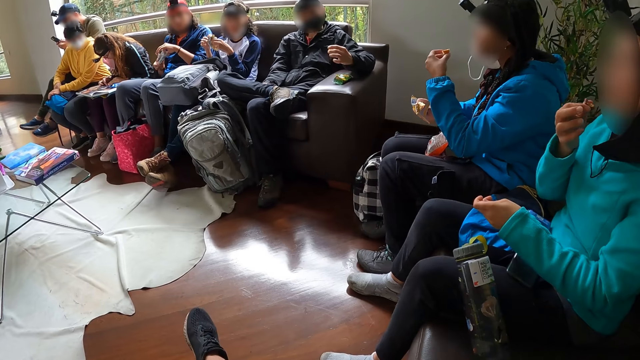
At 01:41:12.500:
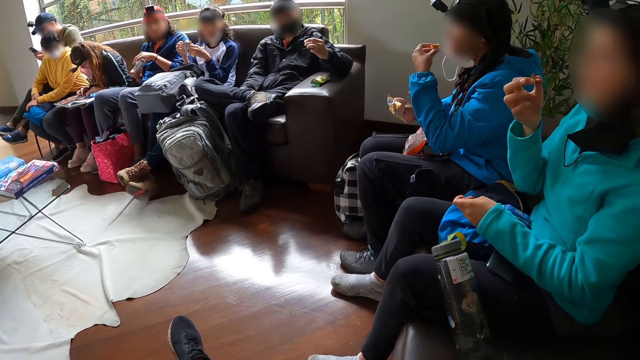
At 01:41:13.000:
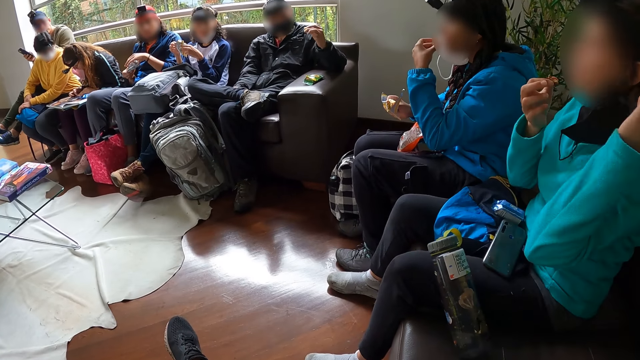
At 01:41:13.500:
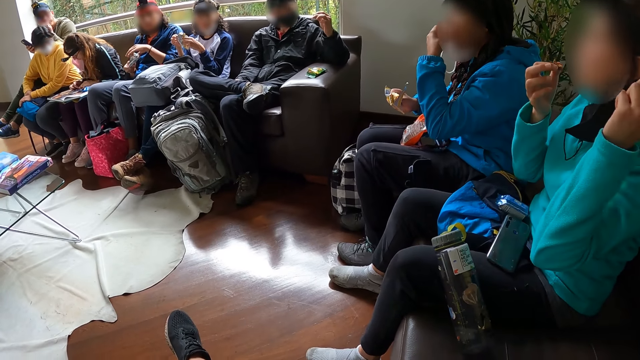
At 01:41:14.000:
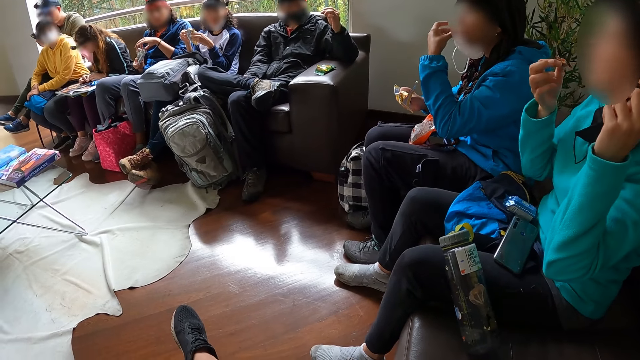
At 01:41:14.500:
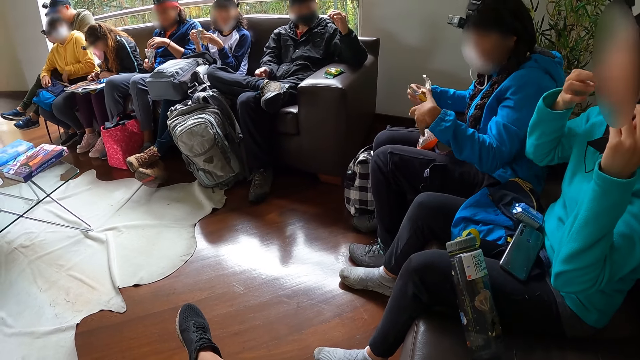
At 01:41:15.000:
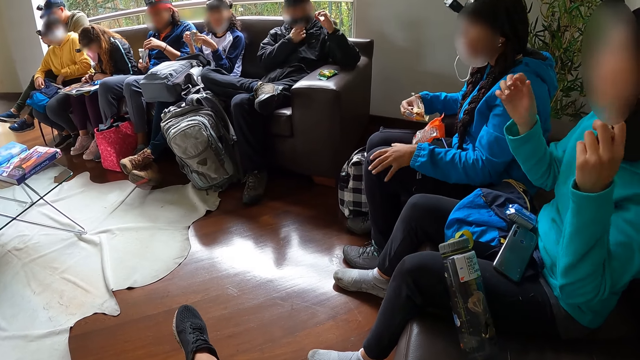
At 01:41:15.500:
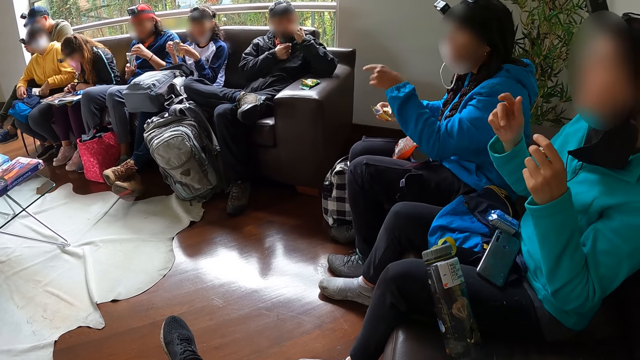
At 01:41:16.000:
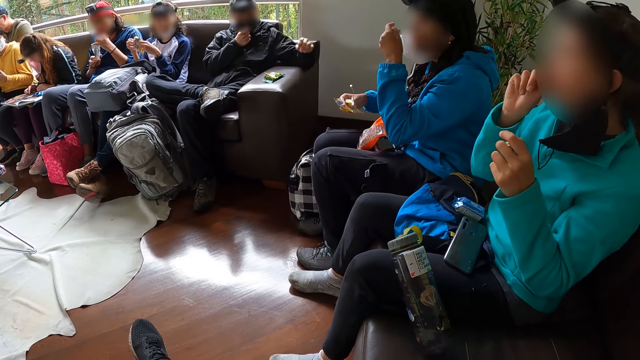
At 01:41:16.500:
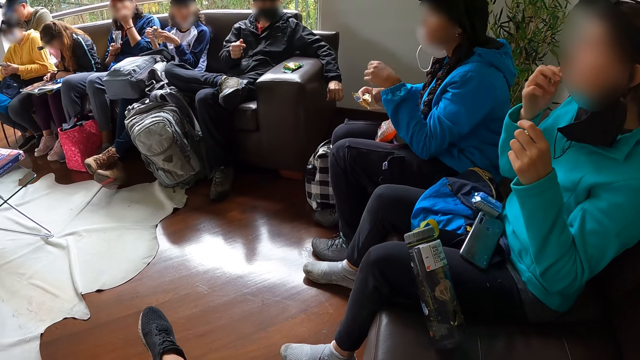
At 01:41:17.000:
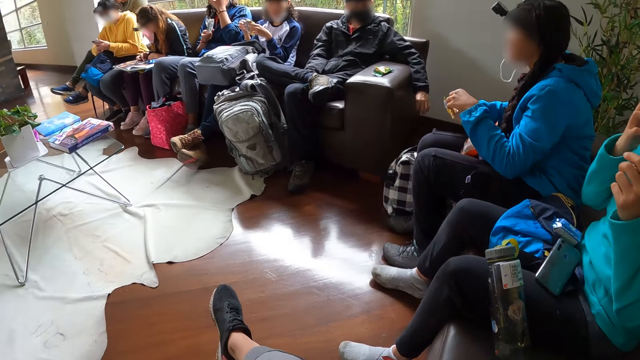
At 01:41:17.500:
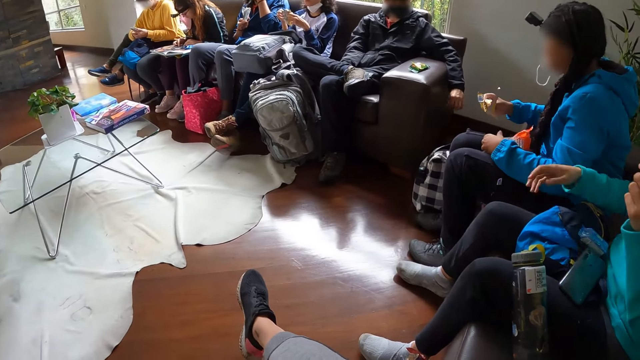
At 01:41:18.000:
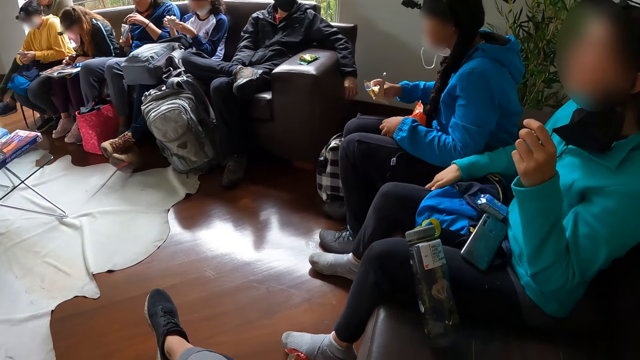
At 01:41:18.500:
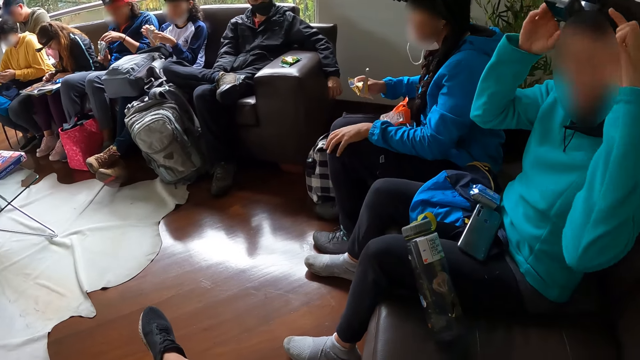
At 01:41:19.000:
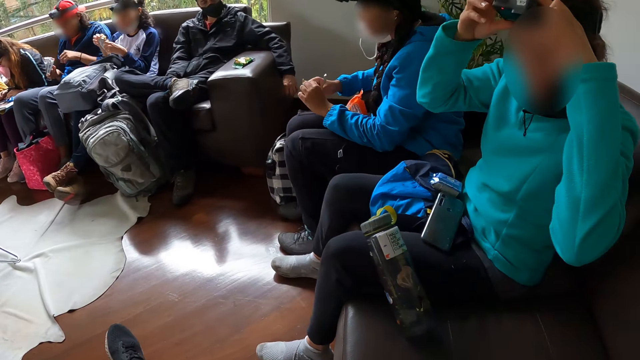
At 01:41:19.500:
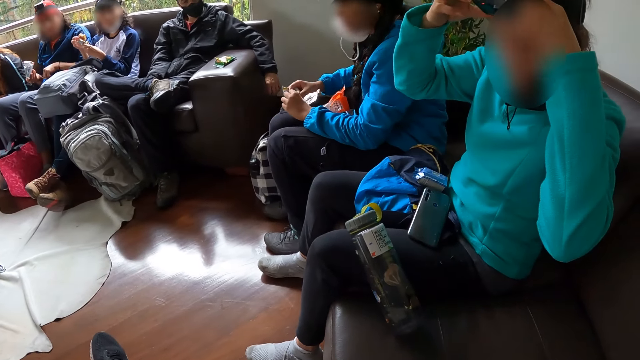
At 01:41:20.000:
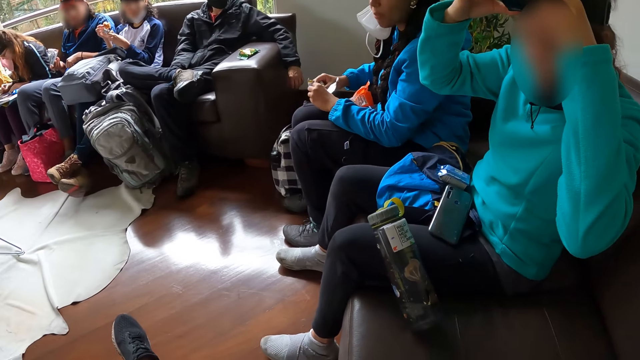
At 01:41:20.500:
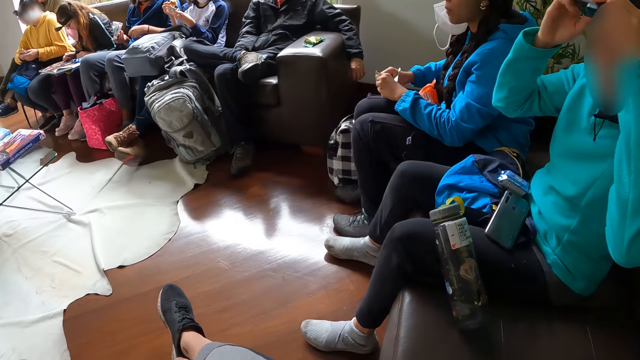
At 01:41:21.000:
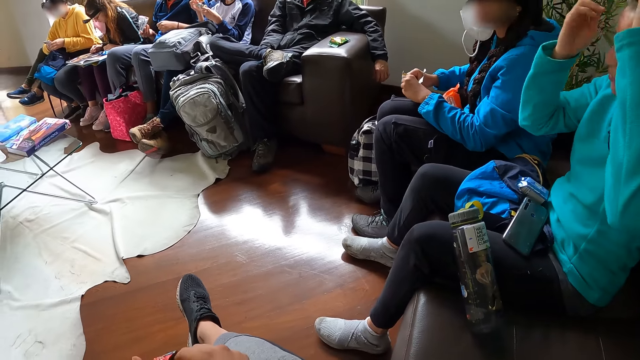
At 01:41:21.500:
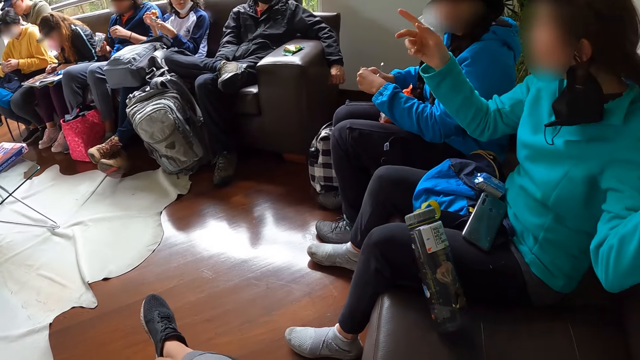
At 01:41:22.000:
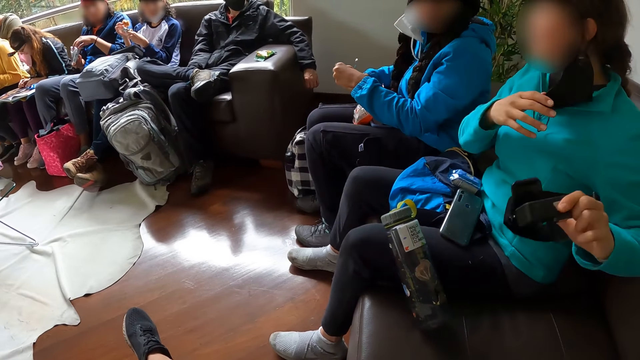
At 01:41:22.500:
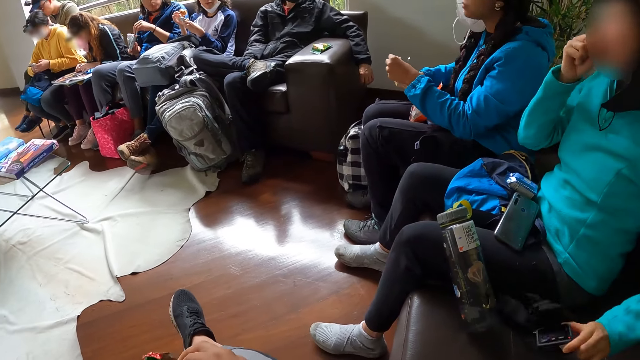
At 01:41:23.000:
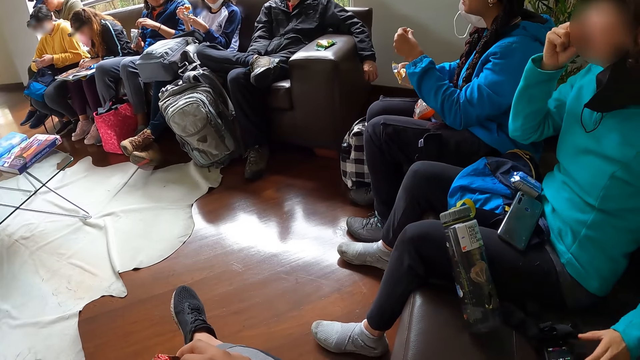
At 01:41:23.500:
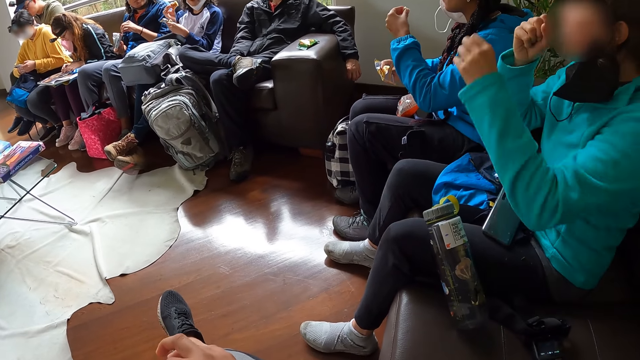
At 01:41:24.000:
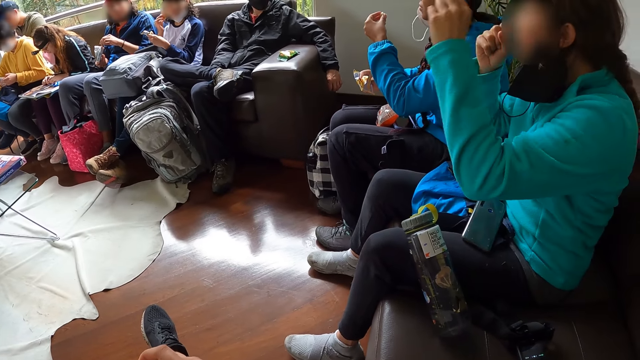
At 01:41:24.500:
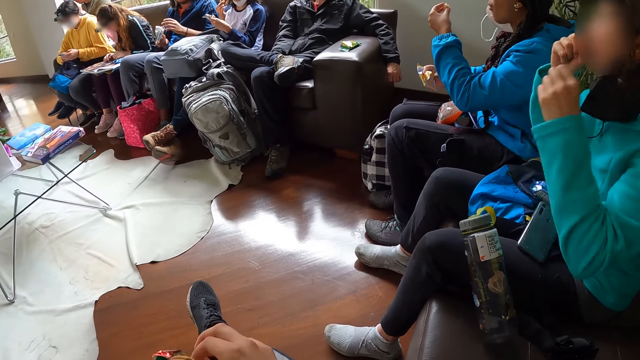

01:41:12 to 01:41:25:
A woman eats a chocolate in her left hand. A man removes a snack from the snack pack in his right hand with his left hand. Another woman eats the chocolate with her right hand. A third woman picks up the phone on the bag on her leg with her left hand. Another man moves the nose mask on his face with his right hand, and eats the biscuit with his left hand. The first man eats the snack with his left hand. The second woman licks her right hand. The second woman adjusts a camera on her head with both hands. A girl holds a toast in her right hand. The first woman breaks a chocolate from the chocolate in her right hand with her left hand. The third woman operates the phone in her right hand with her left hand. The second woman removes the camera on her head with her left hand. The camera wearer removes a biscuit from the biscuit pack in her left hand with her right hand. The second woman drops the camera on a chair or couch with her left hand. The girl eats the toast in her right hand.

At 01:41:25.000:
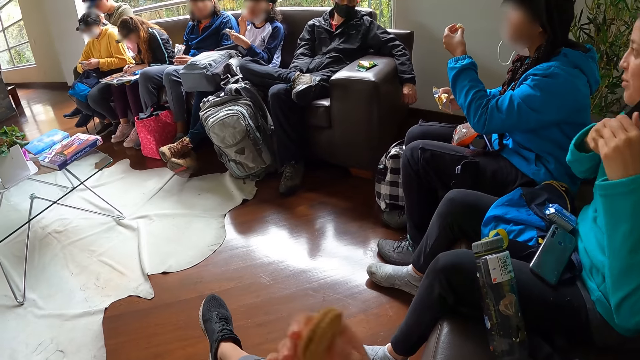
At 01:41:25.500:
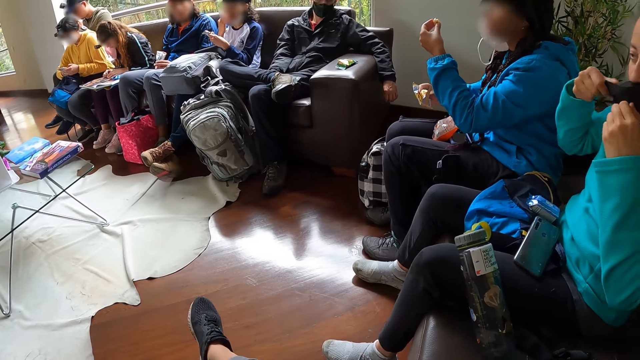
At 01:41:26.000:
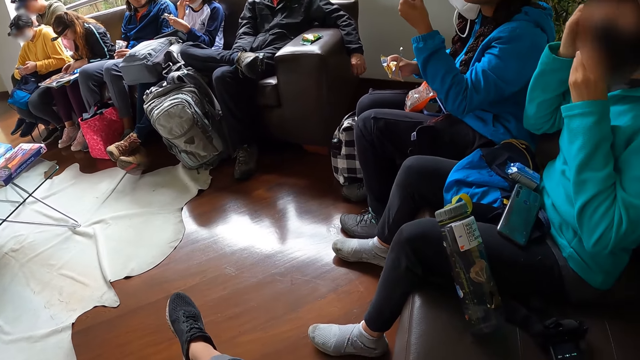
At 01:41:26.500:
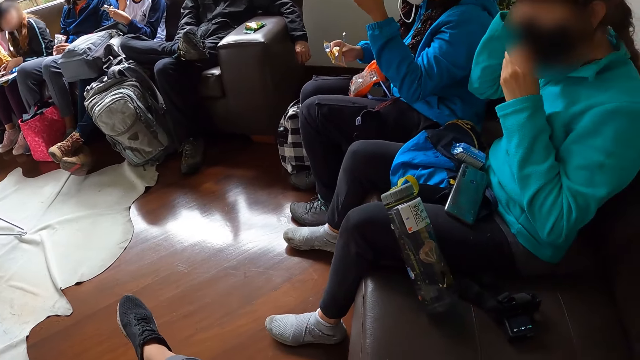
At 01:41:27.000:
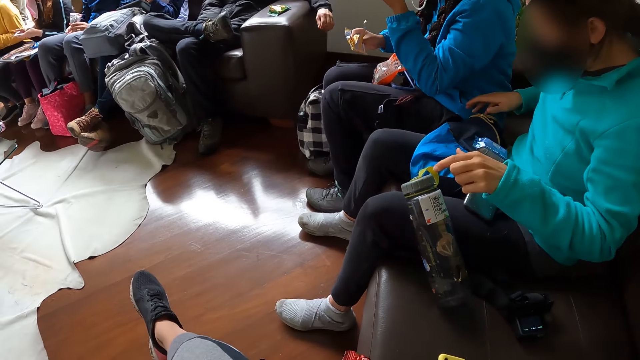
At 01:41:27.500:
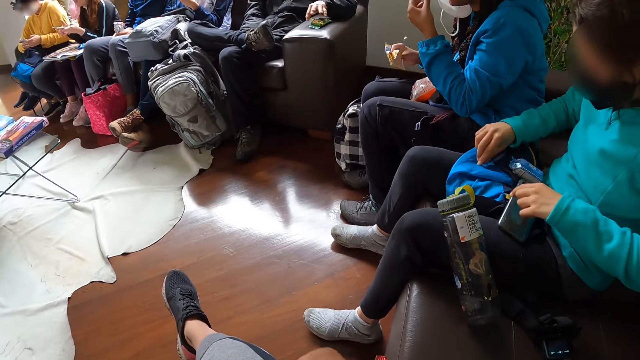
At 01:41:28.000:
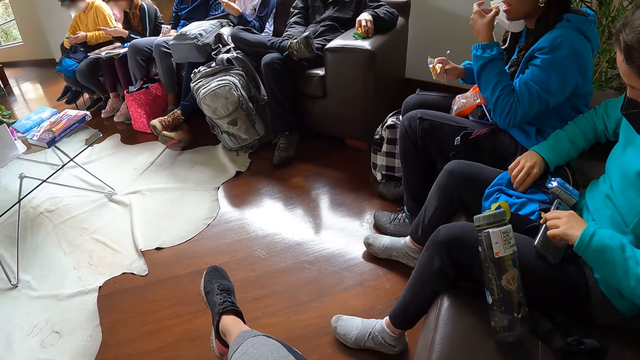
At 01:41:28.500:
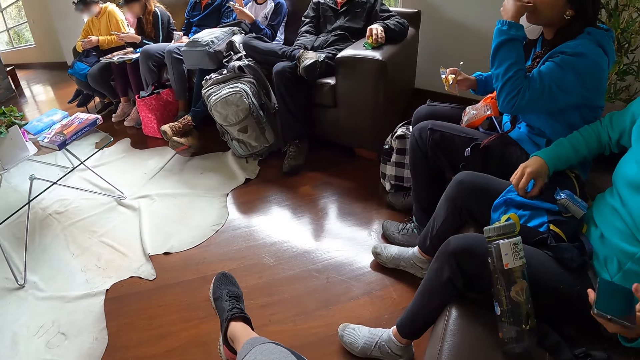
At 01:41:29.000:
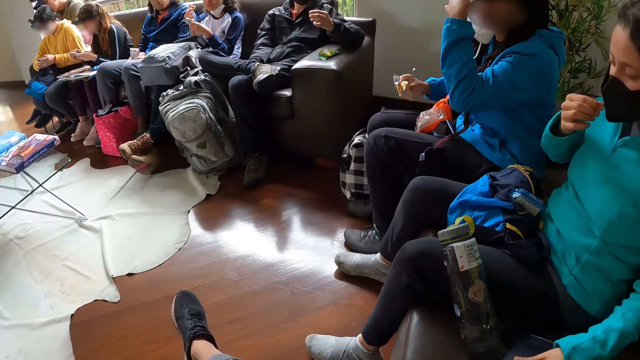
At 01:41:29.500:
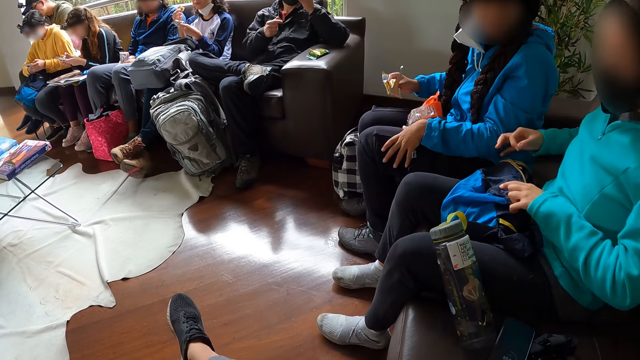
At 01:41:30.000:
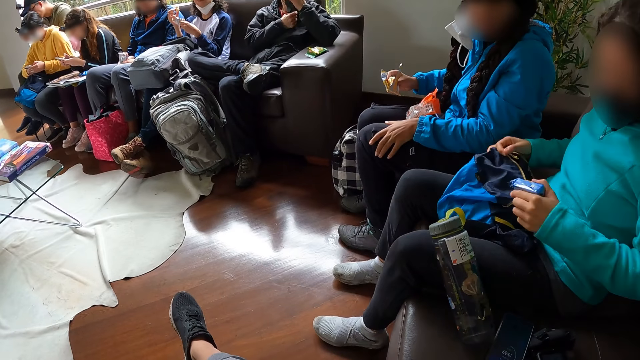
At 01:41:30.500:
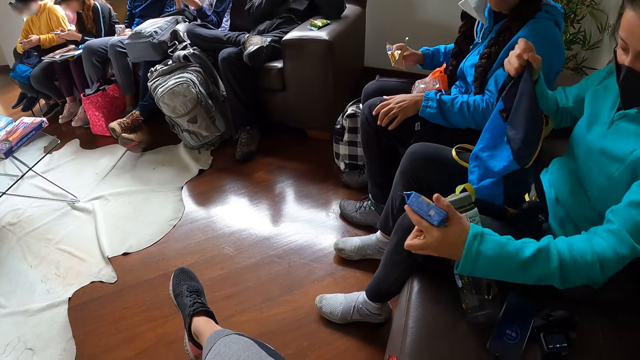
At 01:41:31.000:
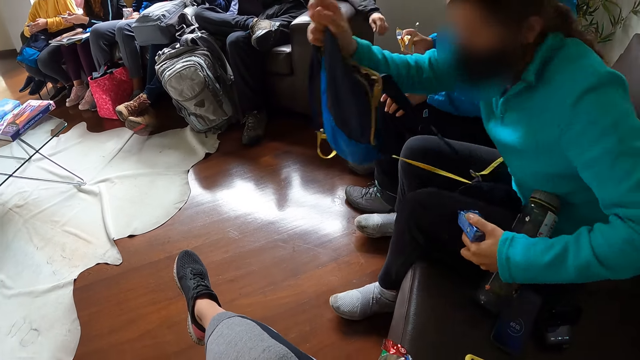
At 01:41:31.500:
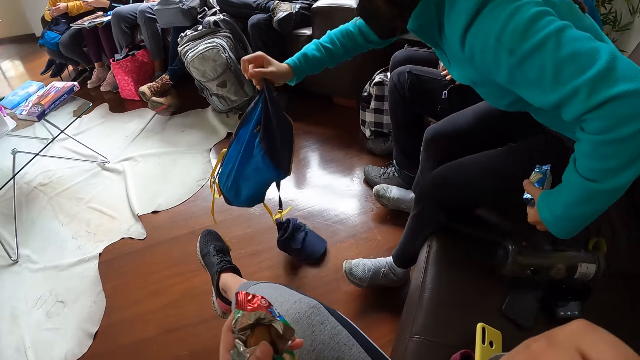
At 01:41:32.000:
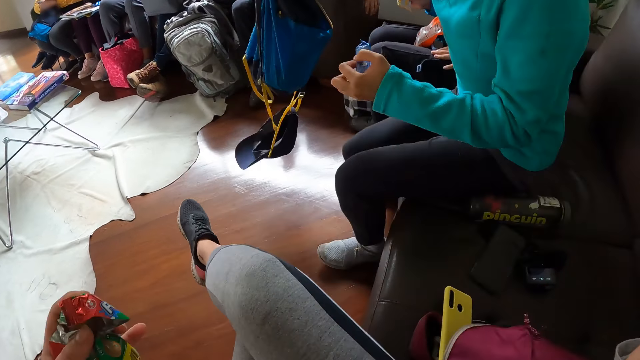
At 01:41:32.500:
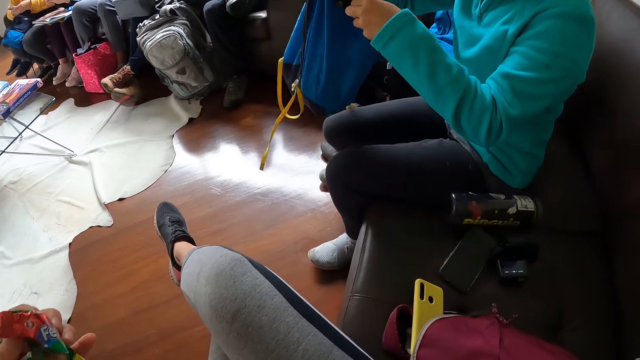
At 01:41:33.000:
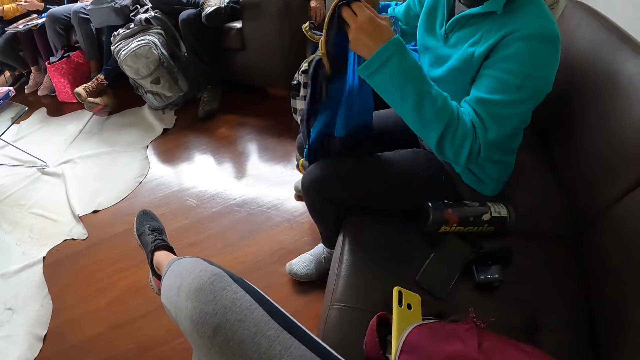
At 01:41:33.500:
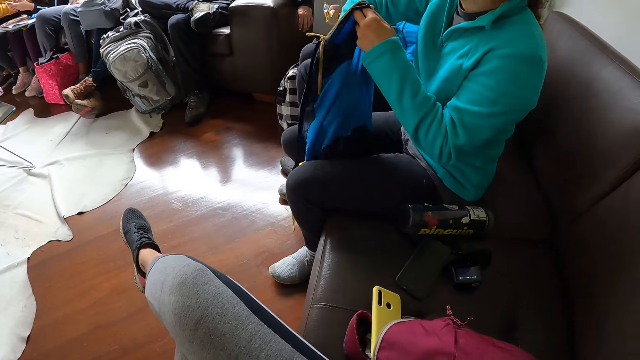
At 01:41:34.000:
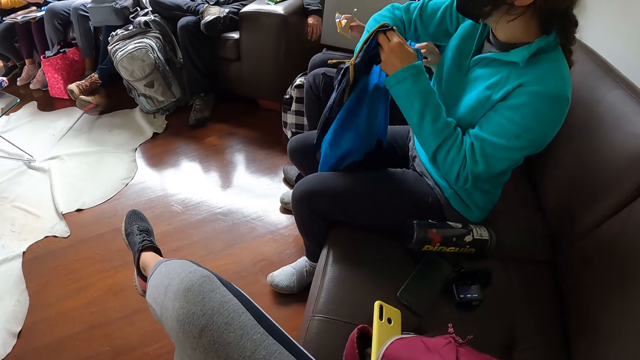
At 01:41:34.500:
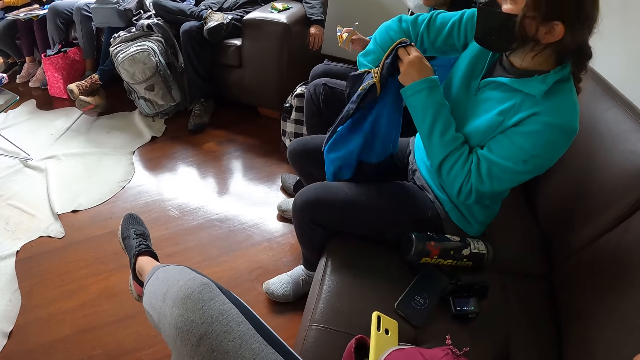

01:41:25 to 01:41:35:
A woman adjusts a facemask on her face with her right hand. Another woman picks up the phone on the book with both hands. A third woman eats the chocolate with her left hand. A man removes a biscuit from the biscuit pack on the chair arm with his left hand. The first woman picks up the phone on her leg with her left hand, and picks up a chocolate on a knapsack with her right hand. The second woman operates the phone with both hands. The first woman eats the chocolate with her right hand, and picks up the knapsack on her leg with her right hand. The man moves the nose mask on the face with his right hand, and eats the biscuit with his left hand. The camera wearer eats the biscuit with her right hand.
